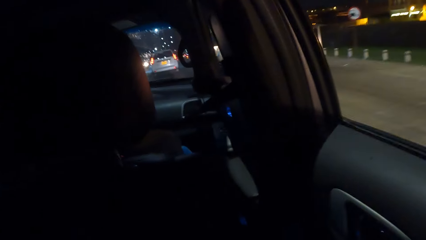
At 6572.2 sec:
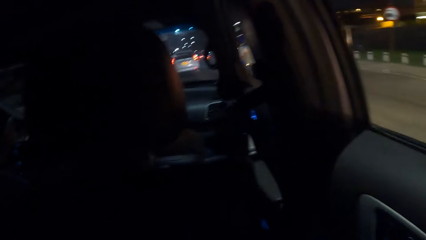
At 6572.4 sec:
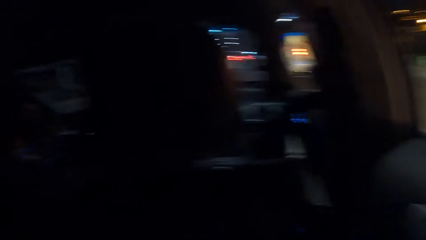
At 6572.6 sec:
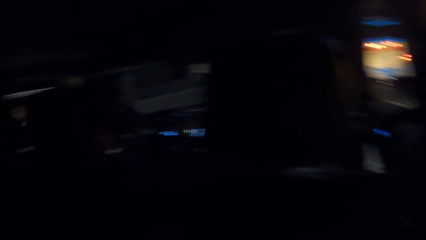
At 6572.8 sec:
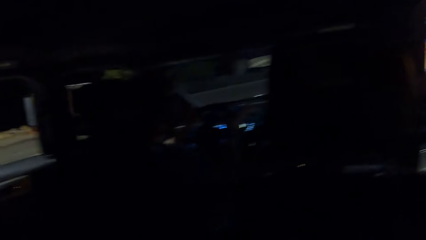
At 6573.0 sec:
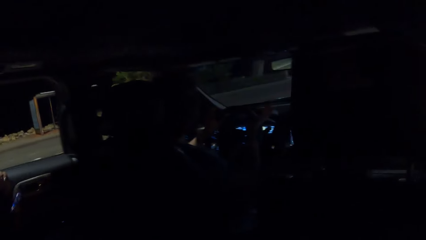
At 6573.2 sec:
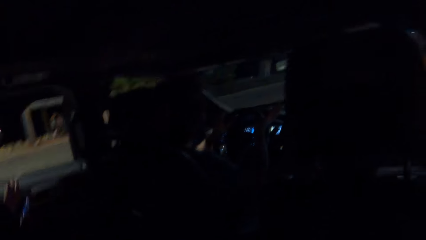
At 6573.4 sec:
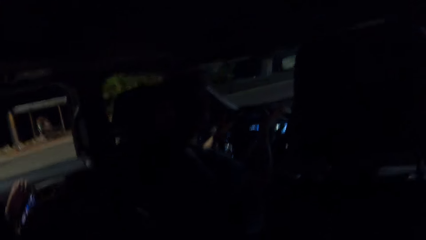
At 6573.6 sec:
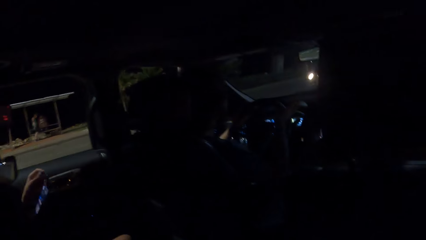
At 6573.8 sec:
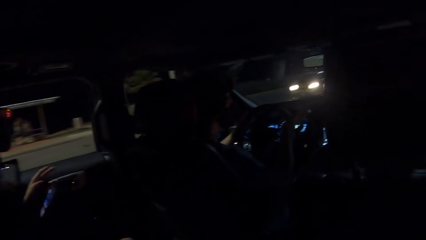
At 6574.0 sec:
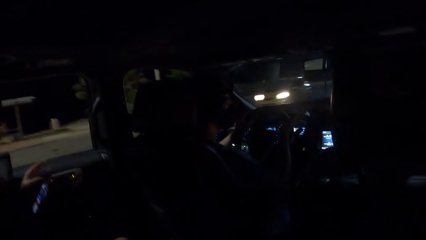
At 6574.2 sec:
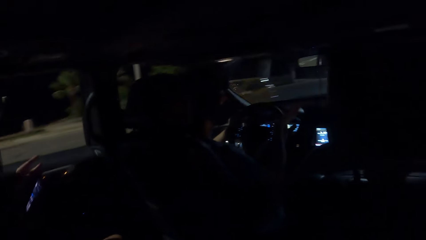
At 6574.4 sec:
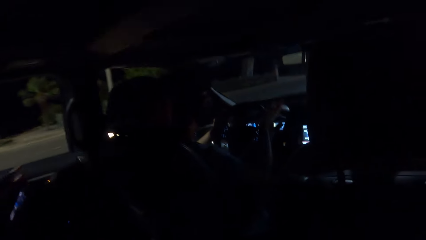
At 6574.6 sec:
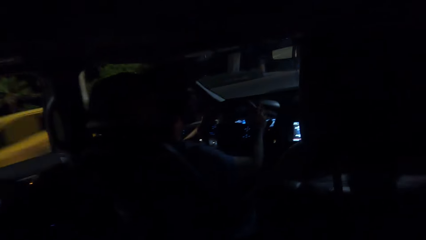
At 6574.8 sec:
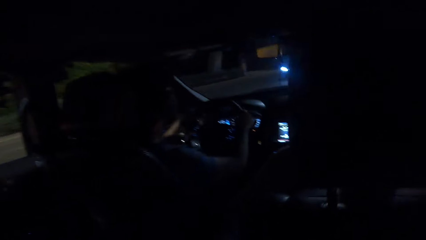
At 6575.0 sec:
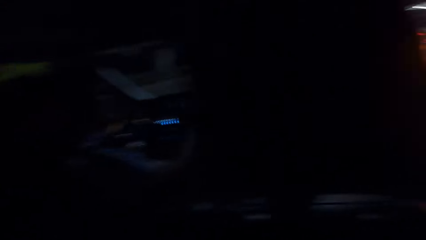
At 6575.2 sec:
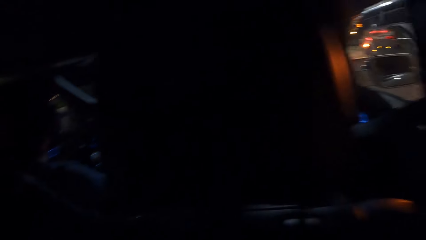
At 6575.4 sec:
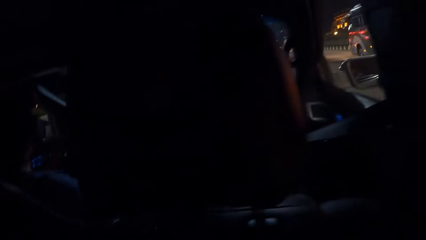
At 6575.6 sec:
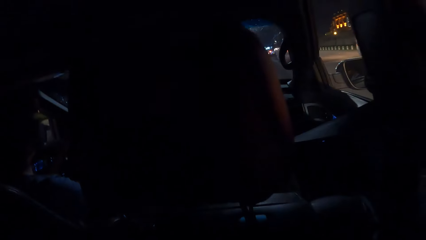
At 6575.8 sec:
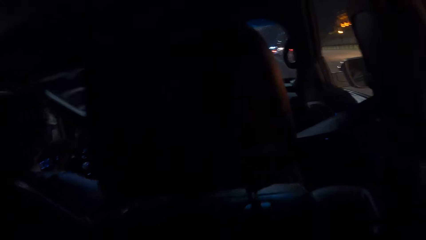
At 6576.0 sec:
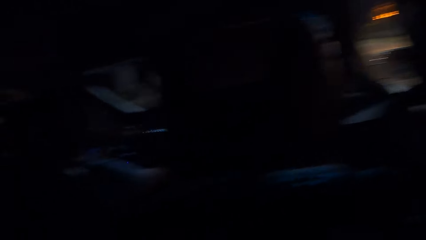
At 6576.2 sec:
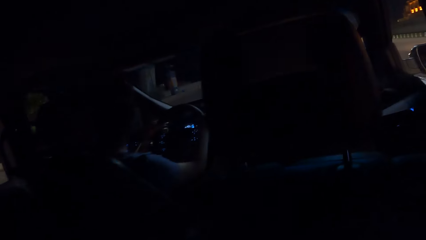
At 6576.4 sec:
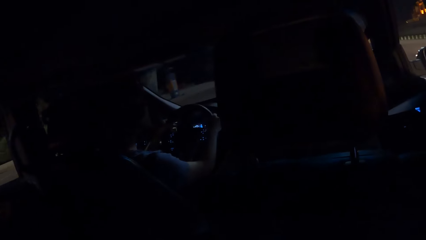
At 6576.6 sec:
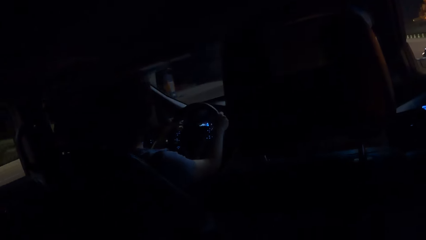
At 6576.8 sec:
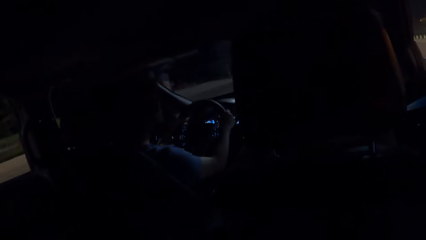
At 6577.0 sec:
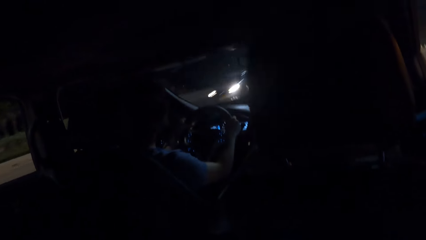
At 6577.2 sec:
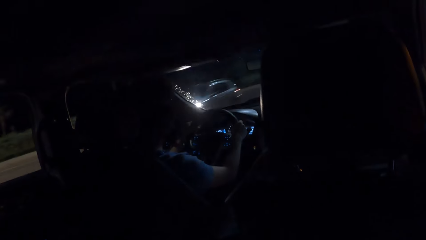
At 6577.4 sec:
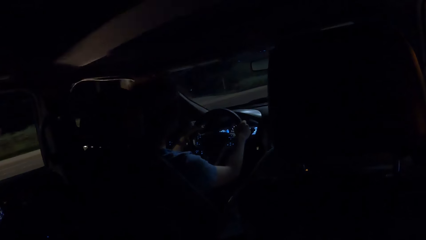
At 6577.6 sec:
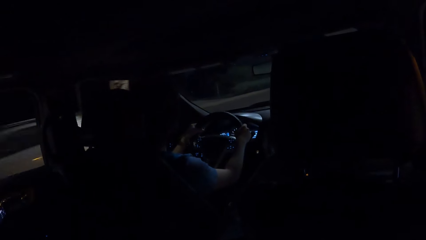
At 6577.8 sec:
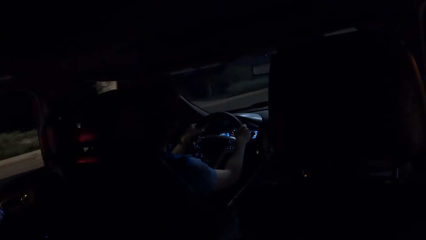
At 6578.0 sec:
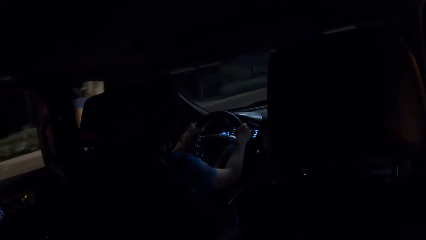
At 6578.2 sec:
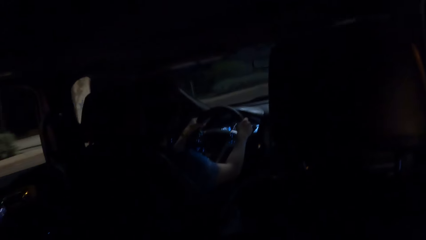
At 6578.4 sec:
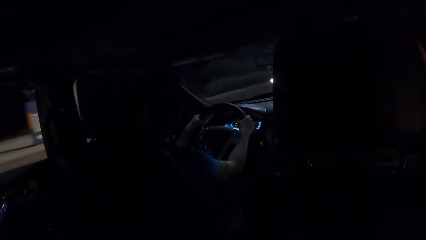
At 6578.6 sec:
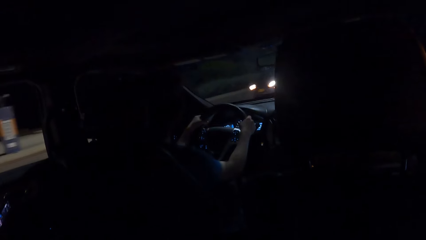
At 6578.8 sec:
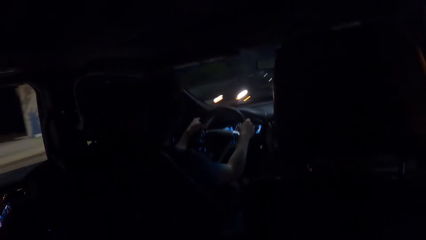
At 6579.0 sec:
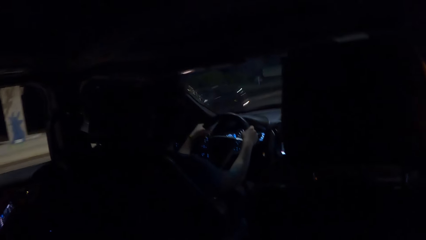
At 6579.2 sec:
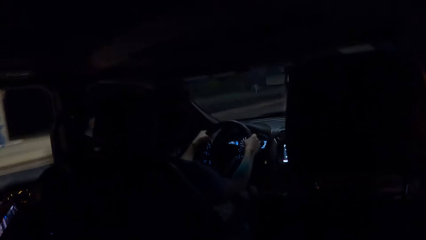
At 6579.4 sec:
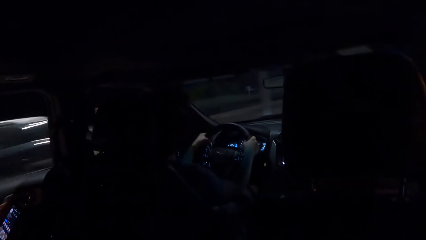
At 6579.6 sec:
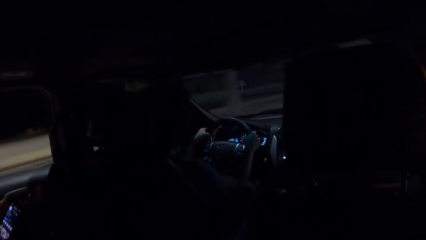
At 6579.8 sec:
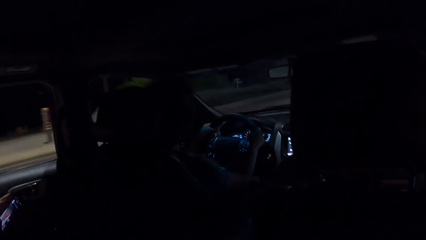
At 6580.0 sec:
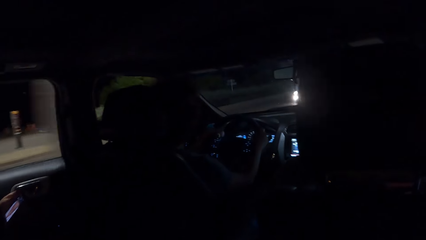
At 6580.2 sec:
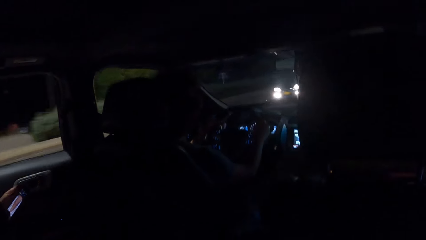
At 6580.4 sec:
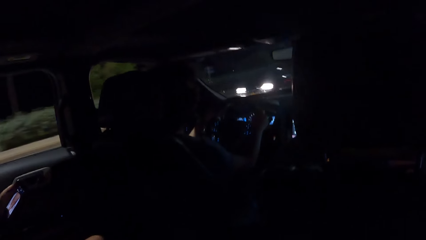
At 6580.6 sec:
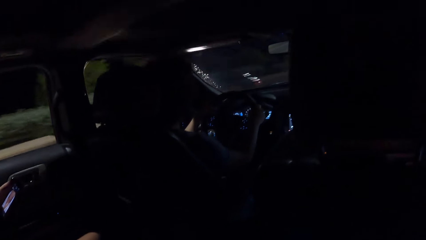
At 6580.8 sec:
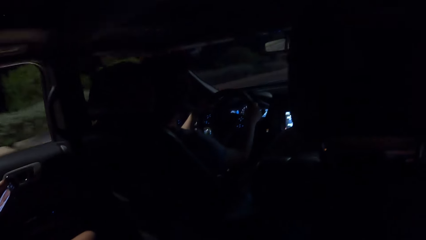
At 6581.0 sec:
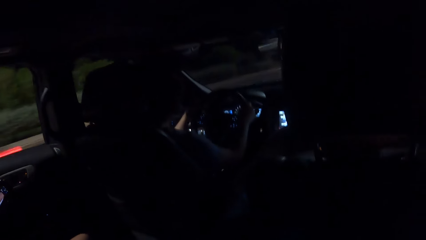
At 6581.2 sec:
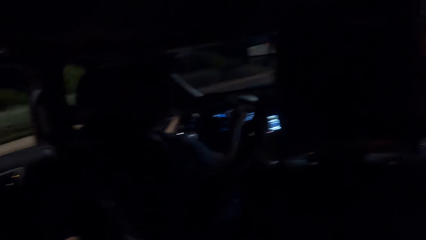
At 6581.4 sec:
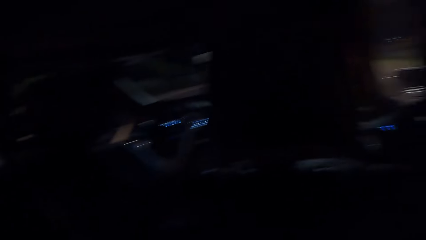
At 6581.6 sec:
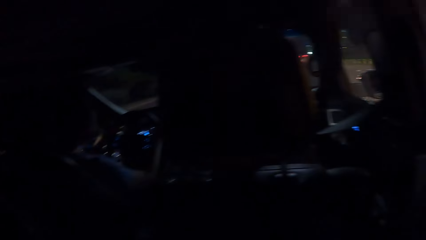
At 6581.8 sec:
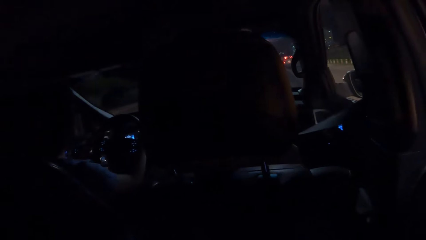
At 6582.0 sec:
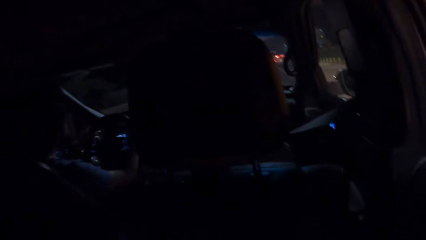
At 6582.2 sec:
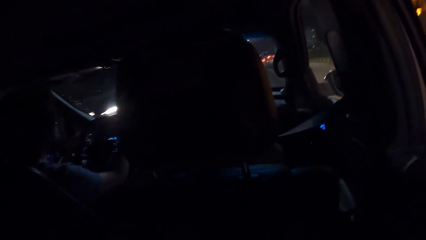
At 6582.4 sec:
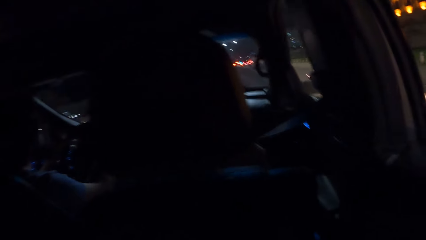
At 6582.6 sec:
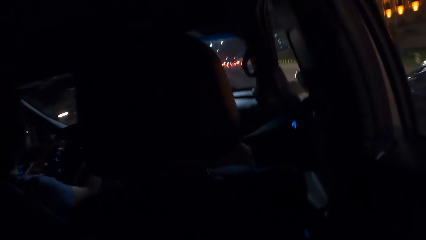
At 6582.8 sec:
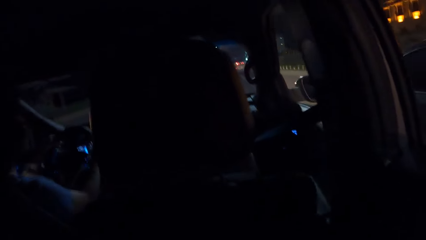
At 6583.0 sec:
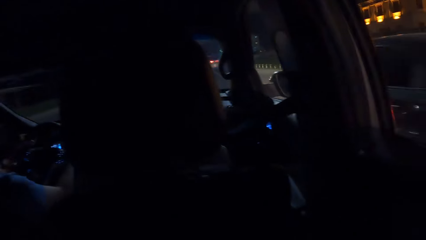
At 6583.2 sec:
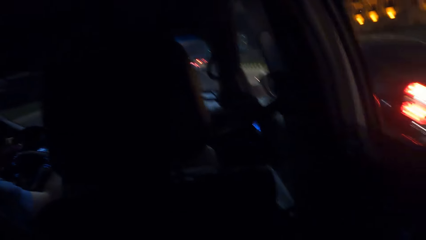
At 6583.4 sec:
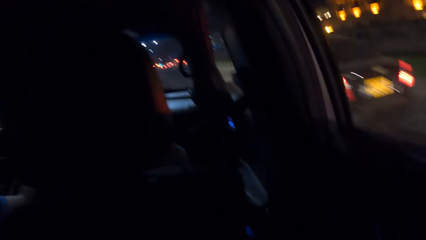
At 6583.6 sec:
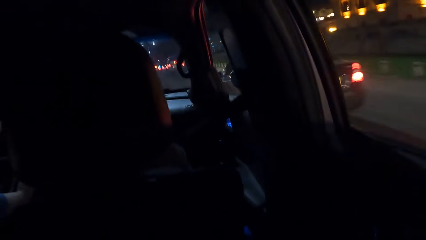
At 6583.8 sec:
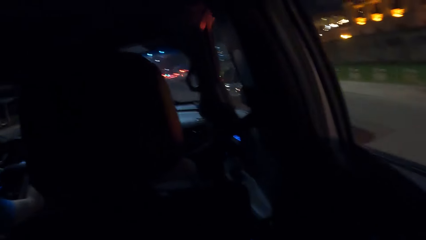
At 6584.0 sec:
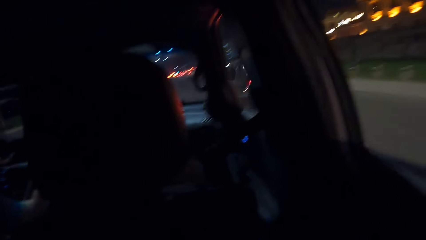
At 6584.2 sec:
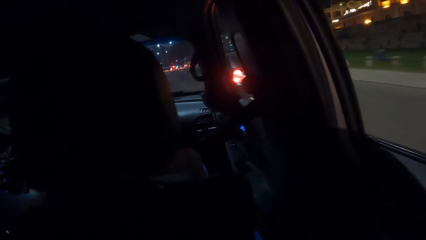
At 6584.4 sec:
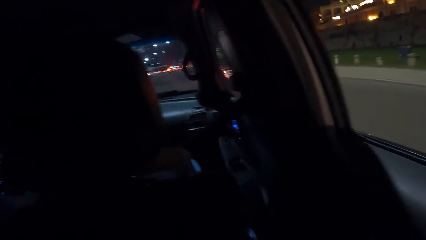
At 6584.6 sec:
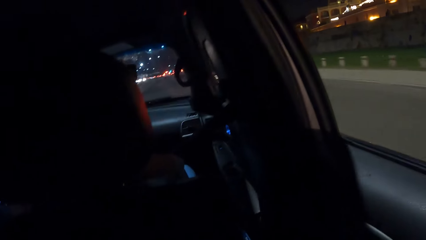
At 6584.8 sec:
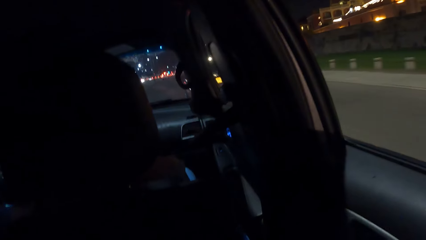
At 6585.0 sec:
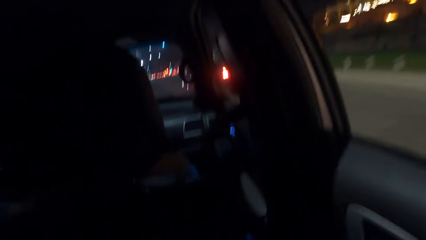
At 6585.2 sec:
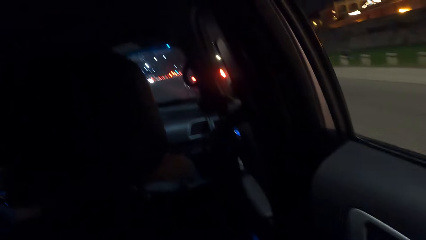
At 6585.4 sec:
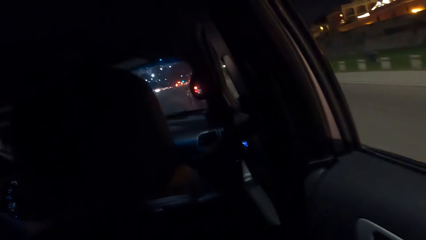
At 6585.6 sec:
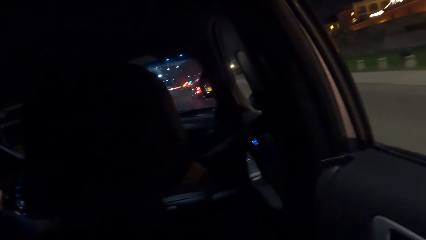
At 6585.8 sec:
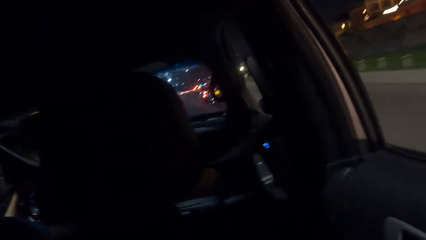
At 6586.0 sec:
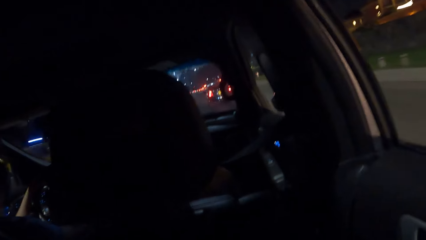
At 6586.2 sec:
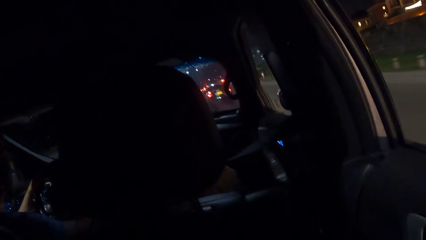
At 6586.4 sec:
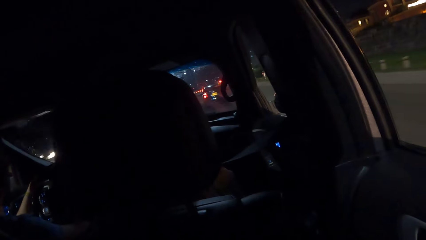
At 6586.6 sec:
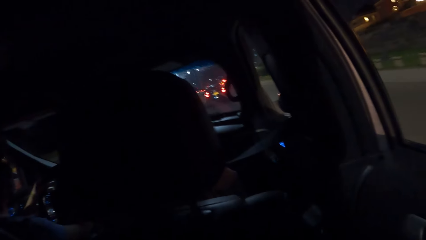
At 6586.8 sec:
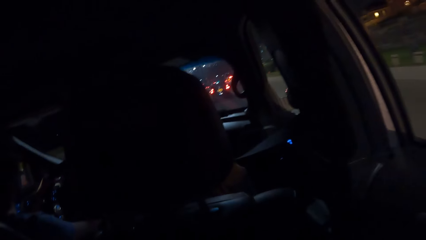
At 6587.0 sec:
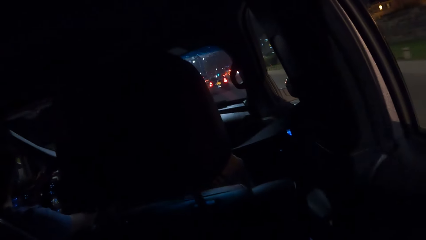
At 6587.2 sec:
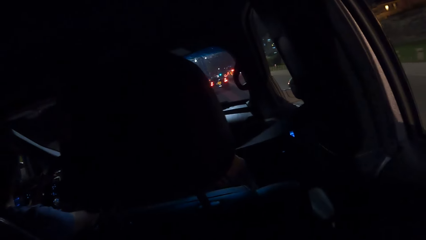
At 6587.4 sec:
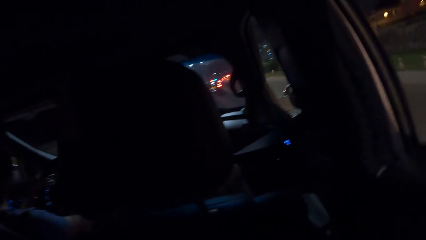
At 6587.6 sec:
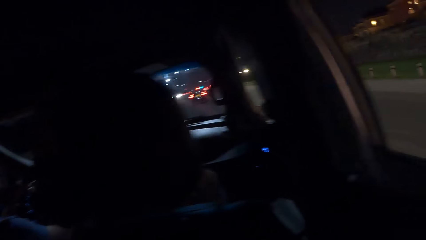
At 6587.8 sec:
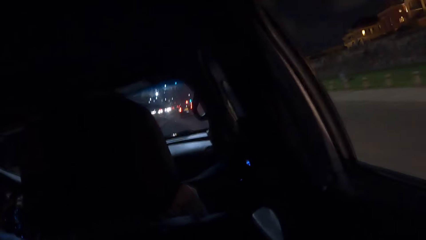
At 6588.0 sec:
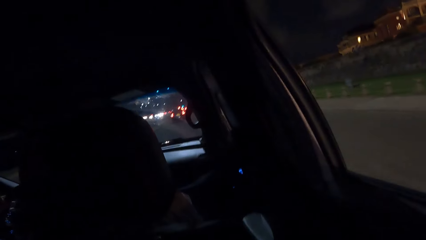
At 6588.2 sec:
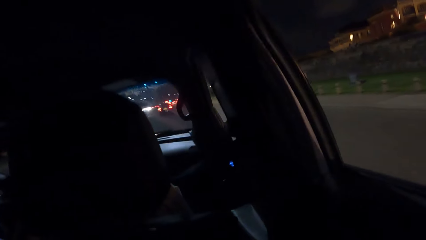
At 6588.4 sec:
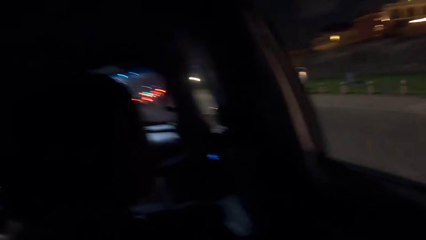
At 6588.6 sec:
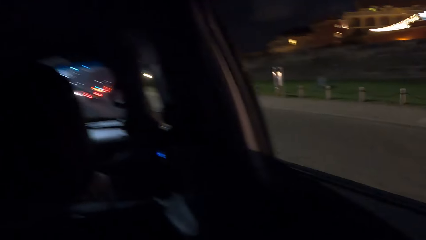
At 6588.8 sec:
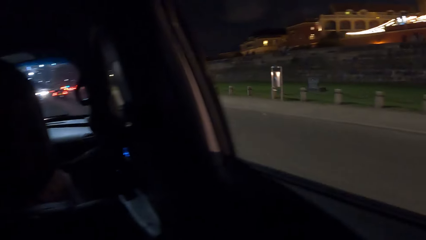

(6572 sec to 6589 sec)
The camera wearer looks inside the car. A lady uses her phone.
